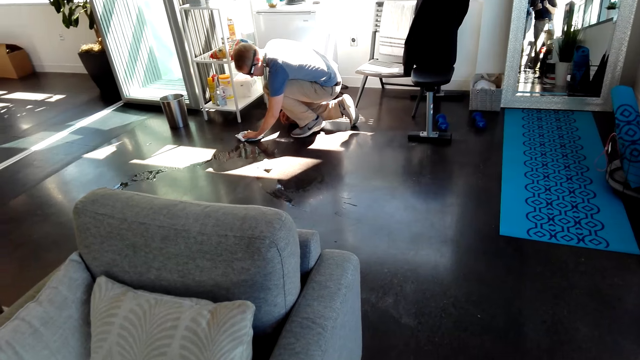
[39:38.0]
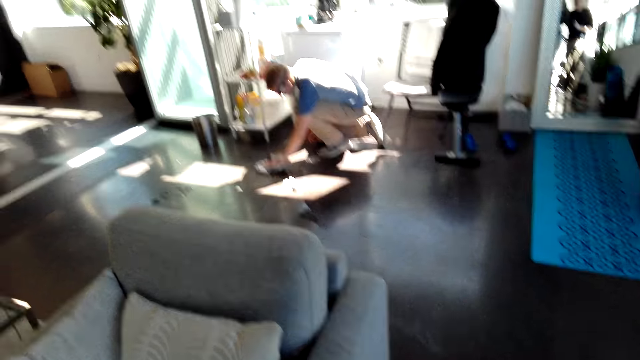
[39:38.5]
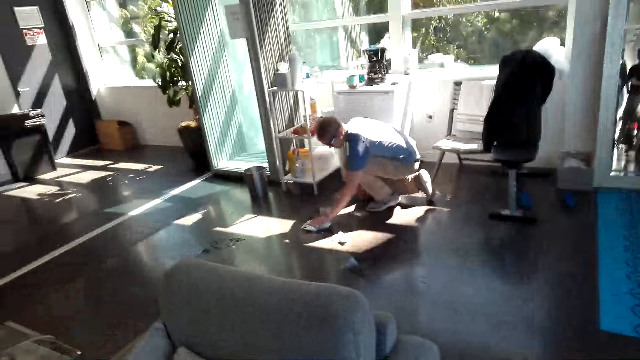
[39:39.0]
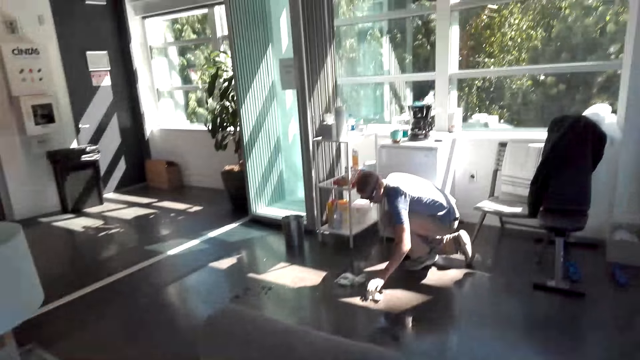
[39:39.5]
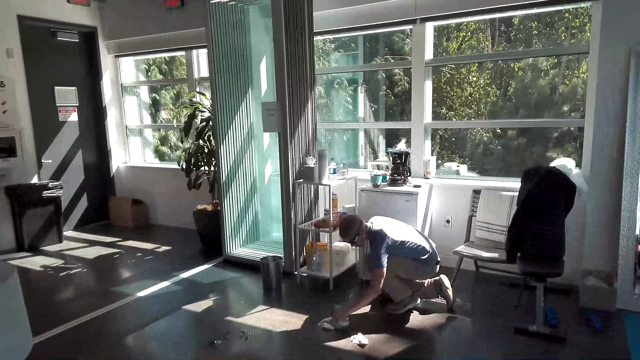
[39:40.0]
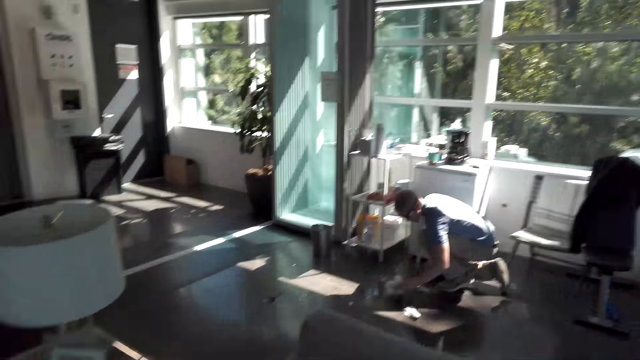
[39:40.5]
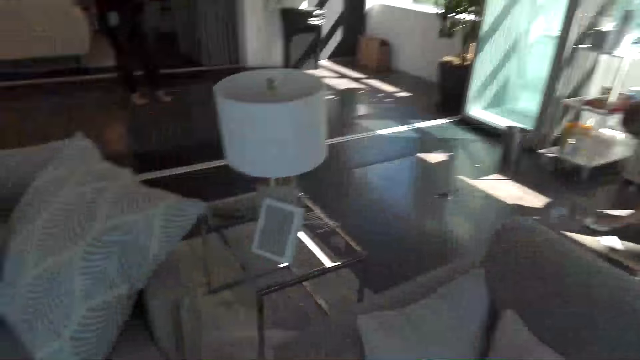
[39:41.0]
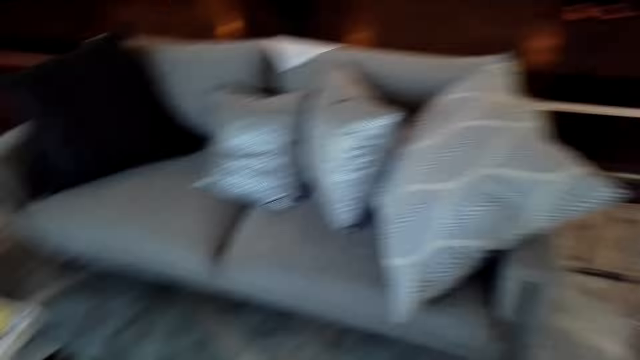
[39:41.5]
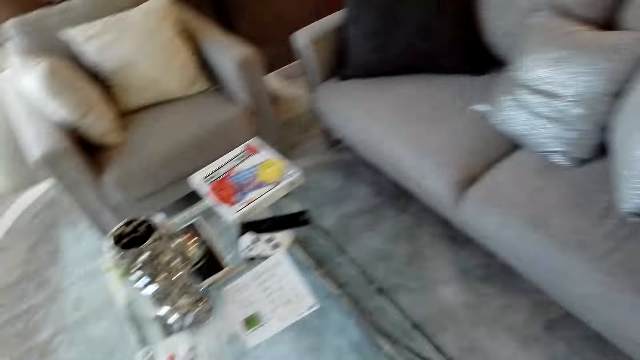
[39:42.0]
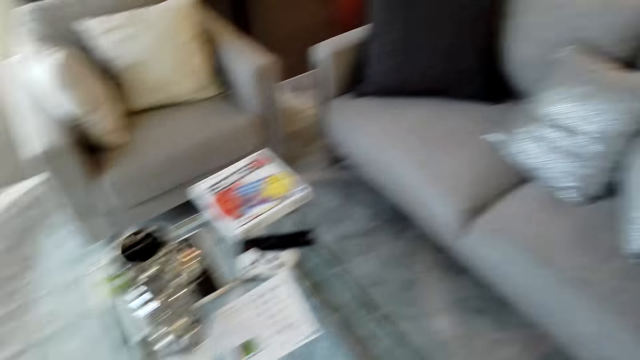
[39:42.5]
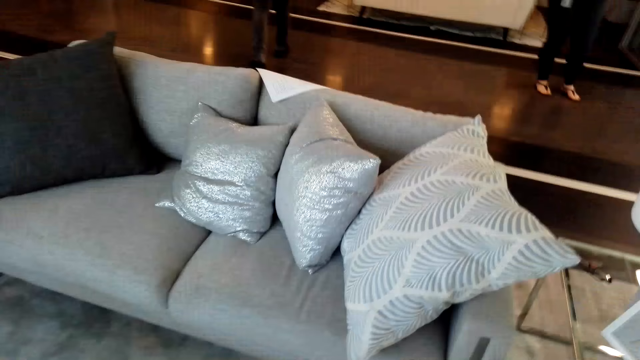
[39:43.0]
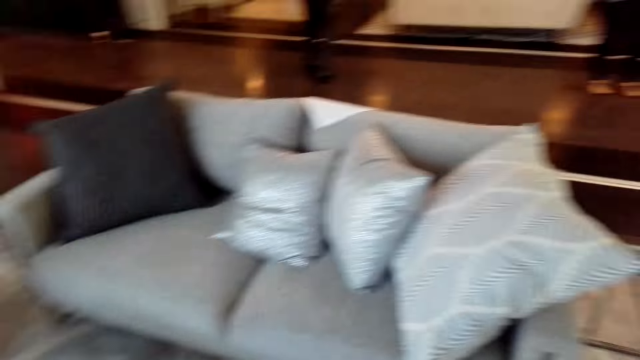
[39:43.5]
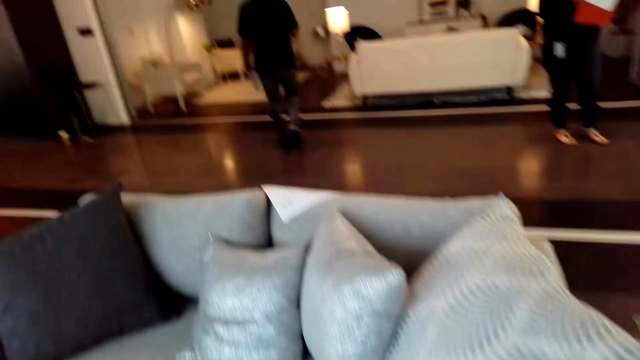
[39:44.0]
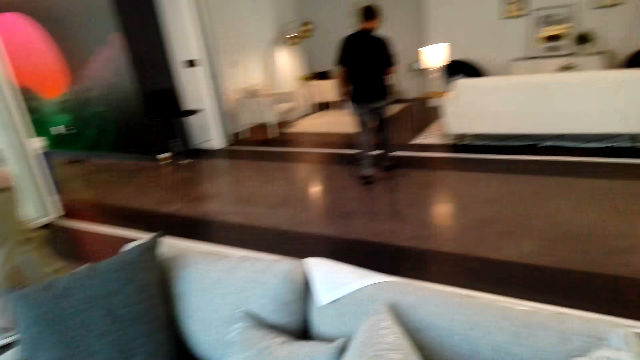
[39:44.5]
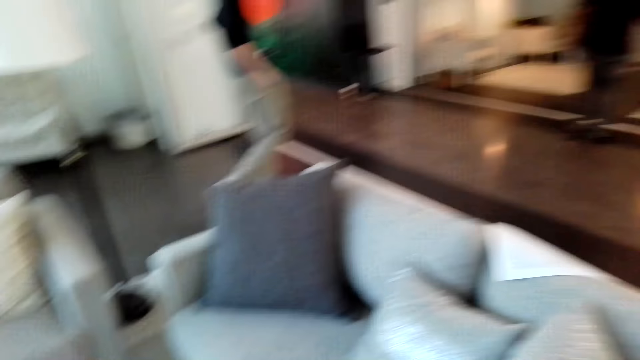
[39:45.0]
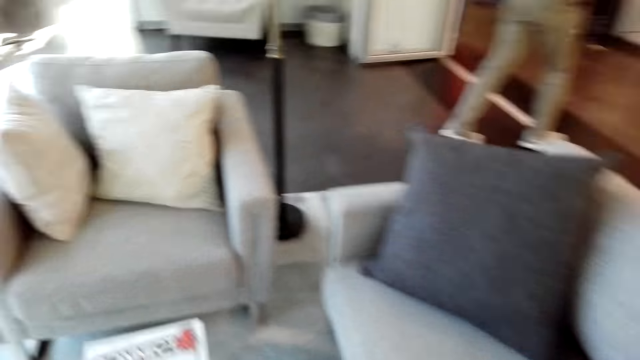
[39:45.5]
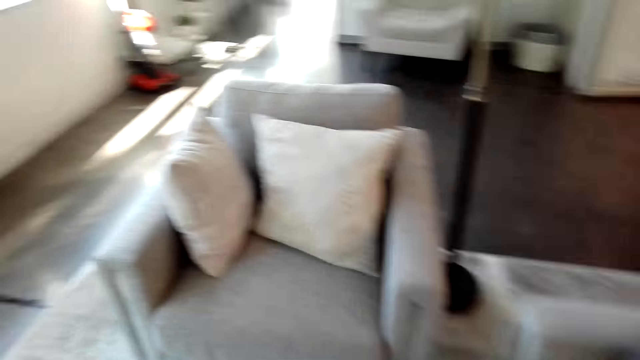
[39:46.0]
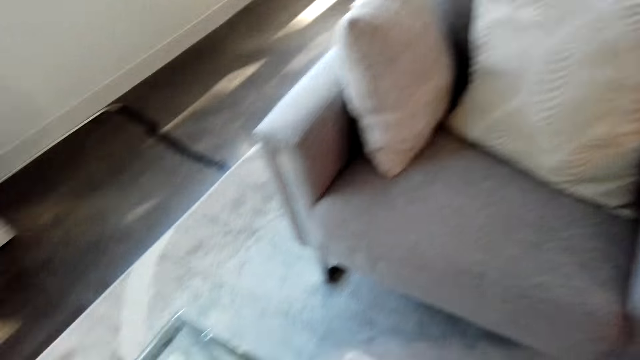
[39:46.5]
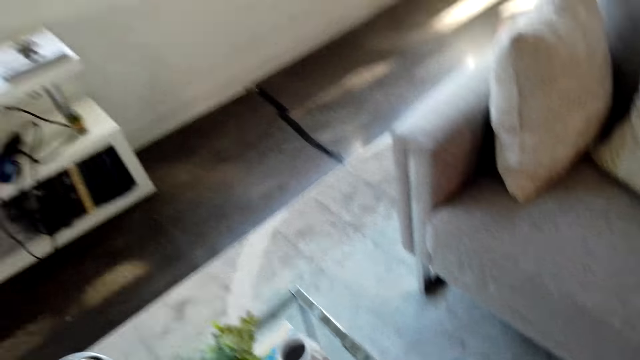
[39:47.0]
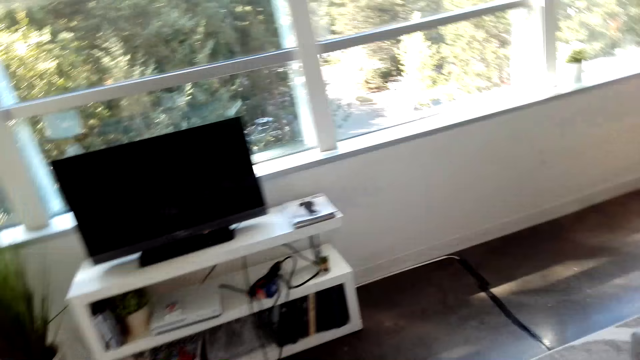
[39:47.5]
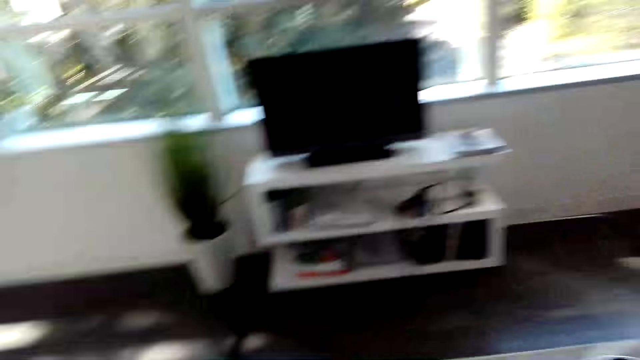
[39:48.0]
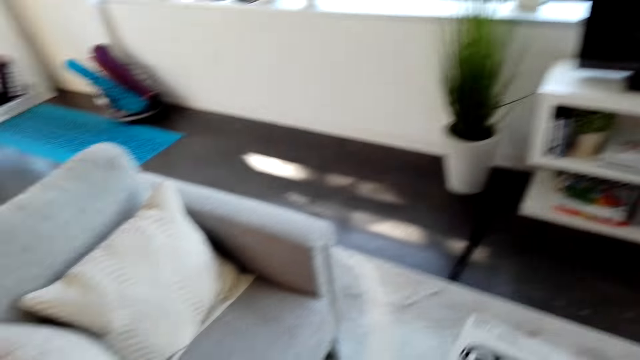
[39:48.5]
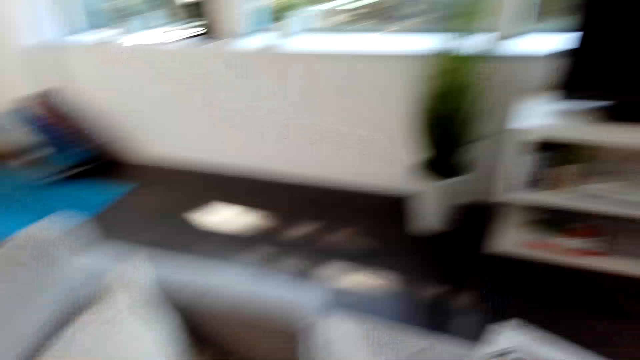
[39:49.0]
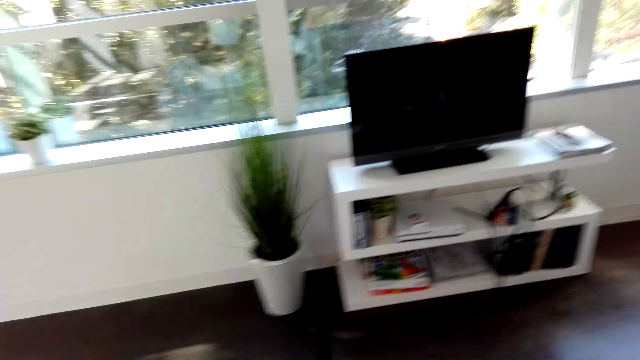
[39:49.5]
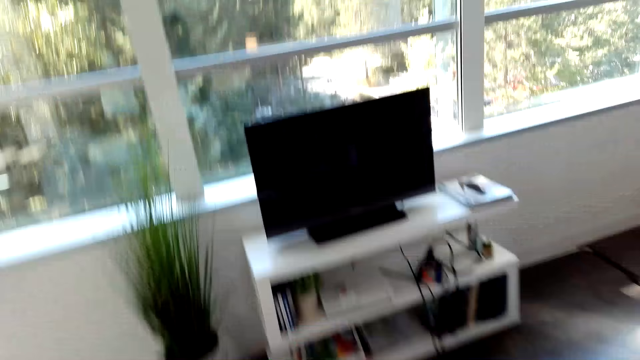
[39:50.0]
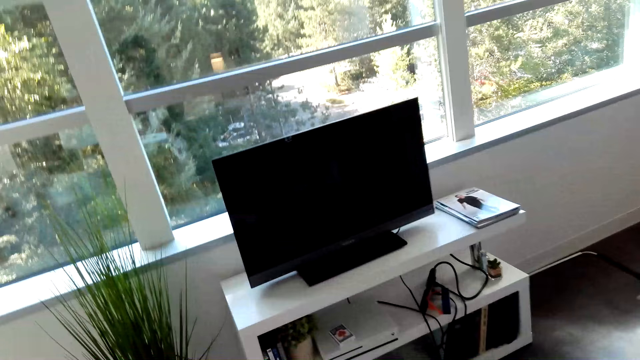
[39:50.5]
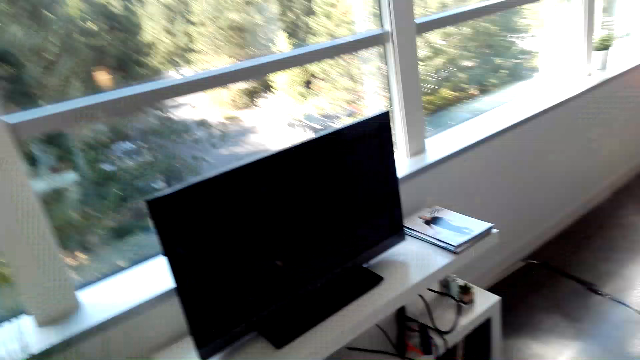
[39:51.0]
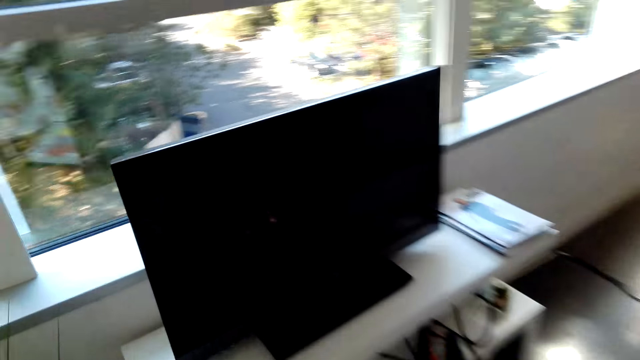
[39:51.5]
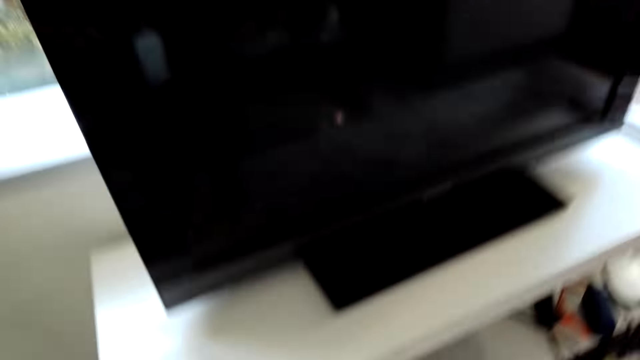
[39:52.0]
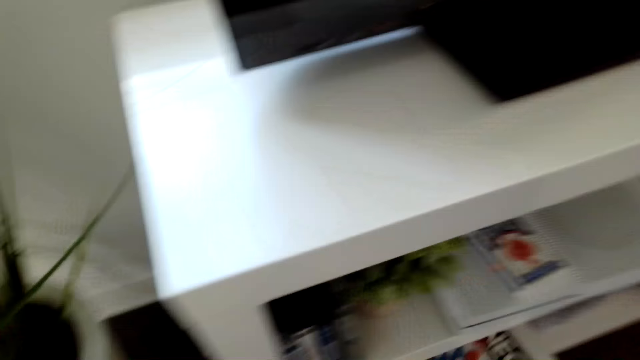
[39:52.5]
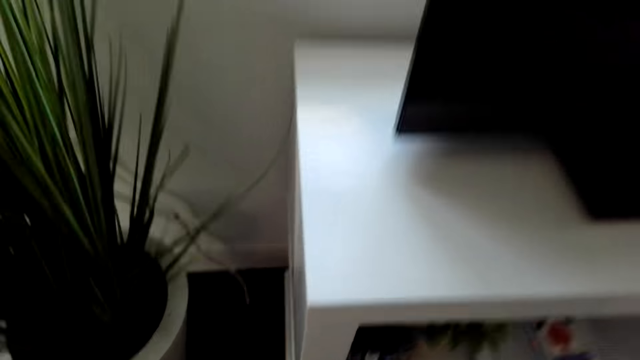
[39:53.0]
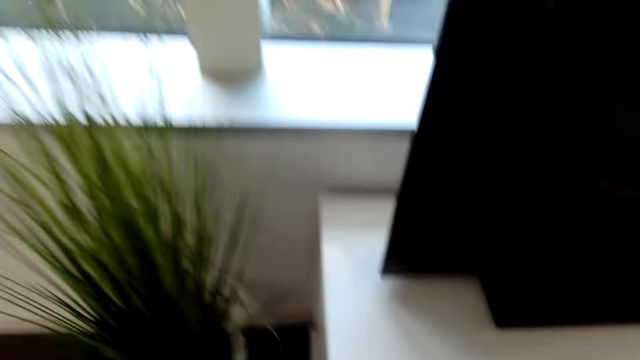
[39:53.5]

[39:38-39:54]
A man wipes the floor. The camera wearer walks around the table. They talk. The man talks. The camera wearer walks towards the TV.

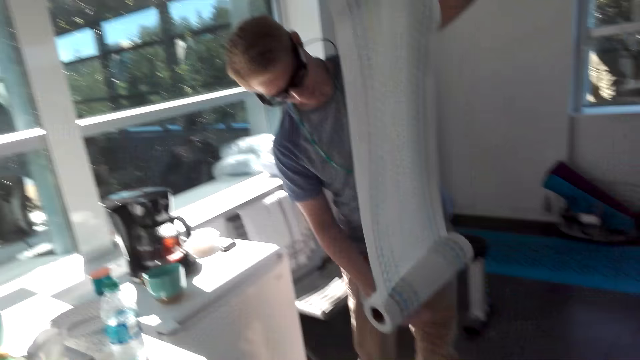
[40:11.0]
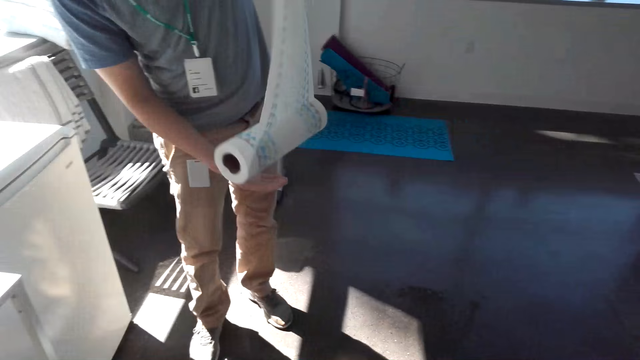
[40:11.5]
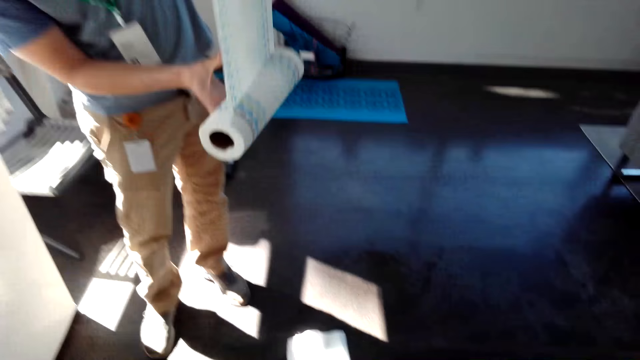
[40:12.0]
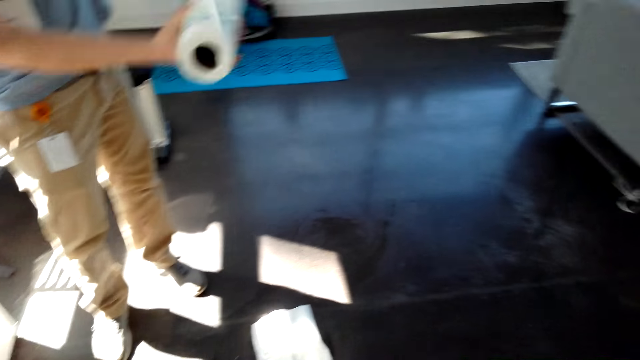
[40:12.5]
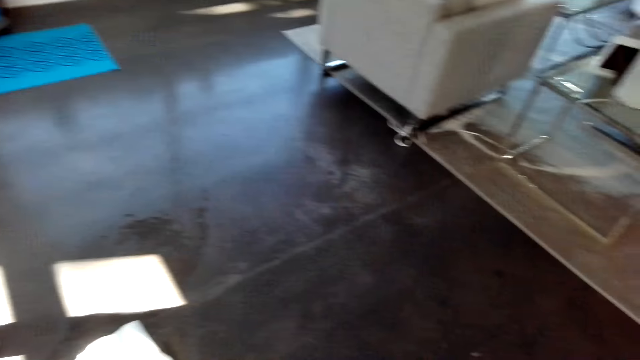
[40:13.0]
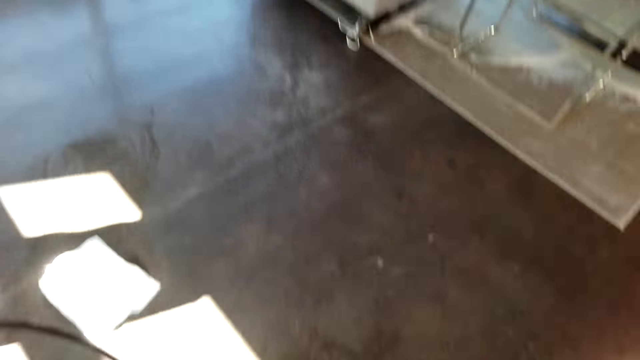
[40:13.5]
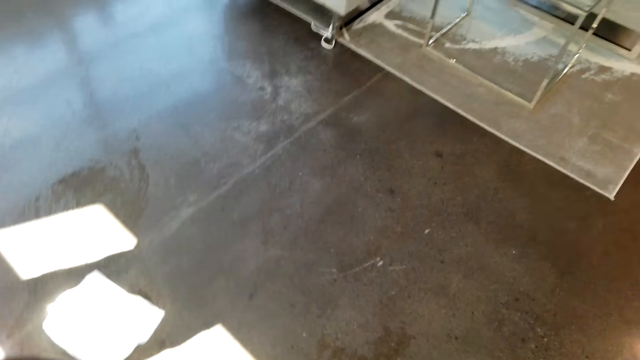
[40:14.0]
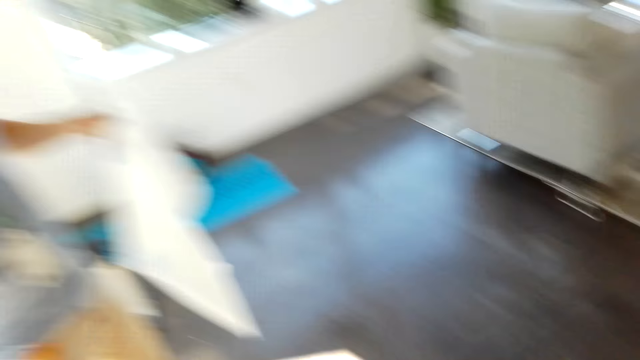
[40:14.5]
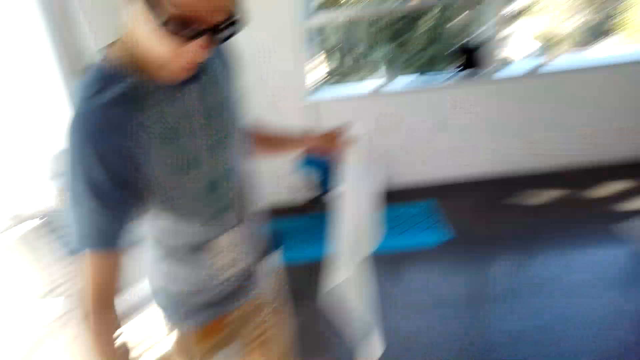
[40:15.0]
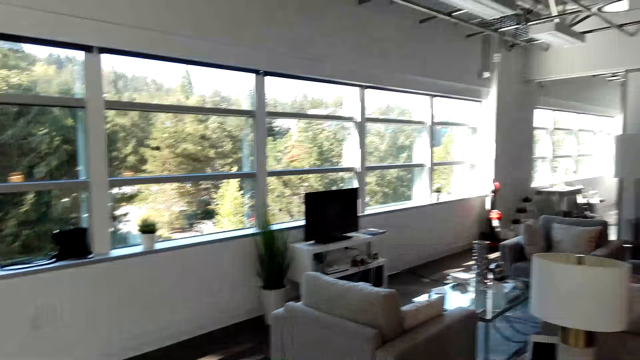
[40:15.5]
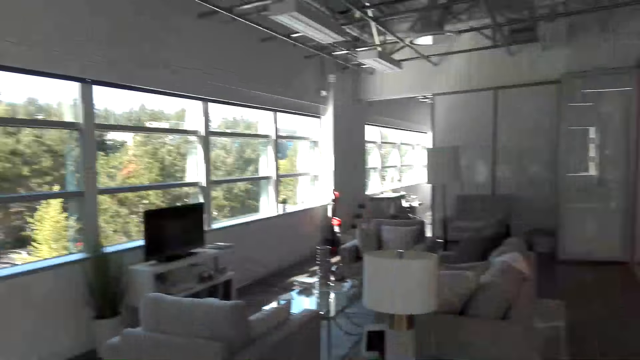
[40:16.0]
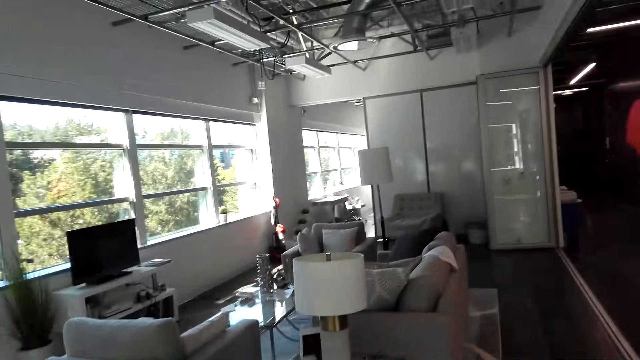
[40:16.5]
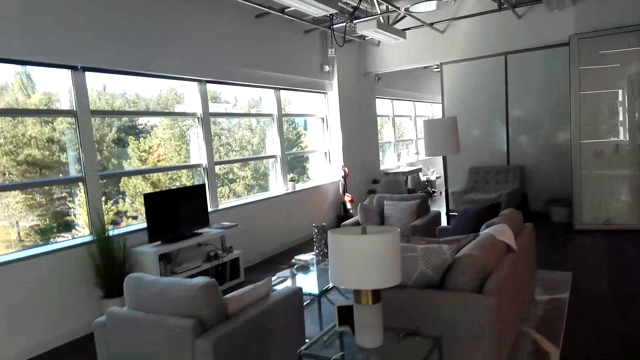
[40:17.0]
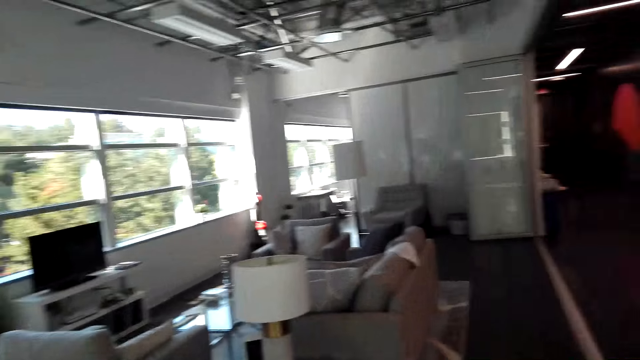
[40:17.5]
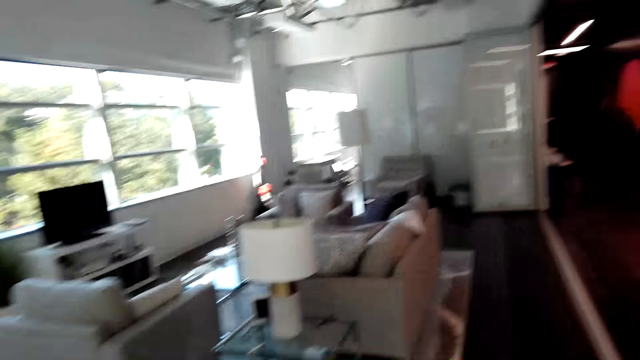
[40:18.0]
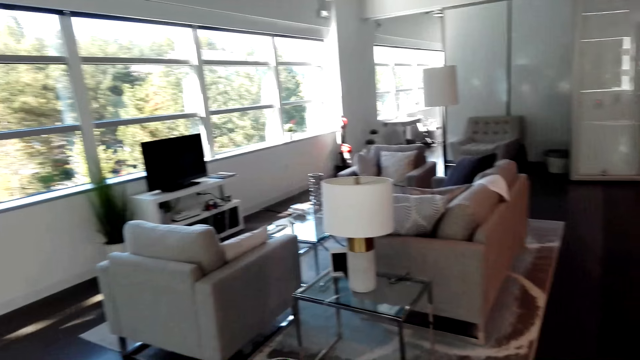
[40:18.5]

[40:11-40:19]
A person cuts tissue. The camera wearer looks at the floor. He moves his hand. He looks around the house. He talks.
